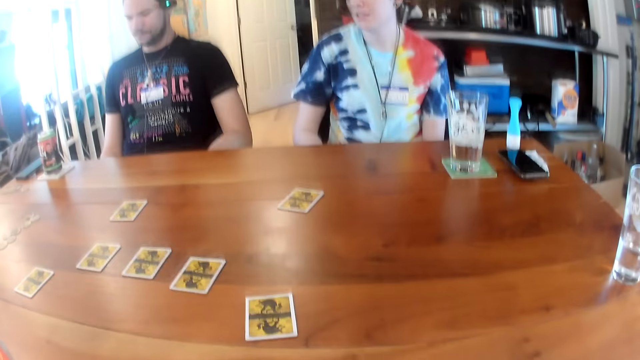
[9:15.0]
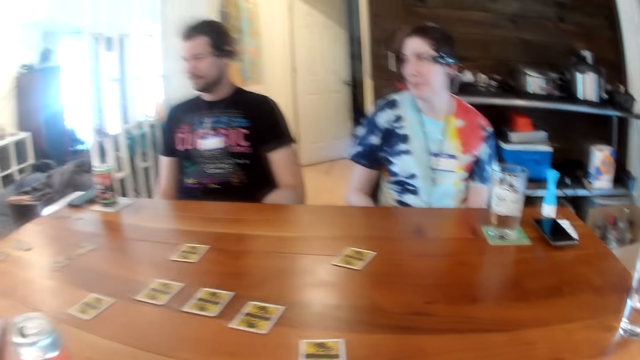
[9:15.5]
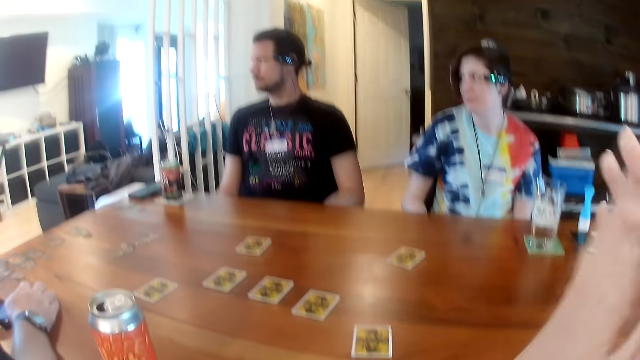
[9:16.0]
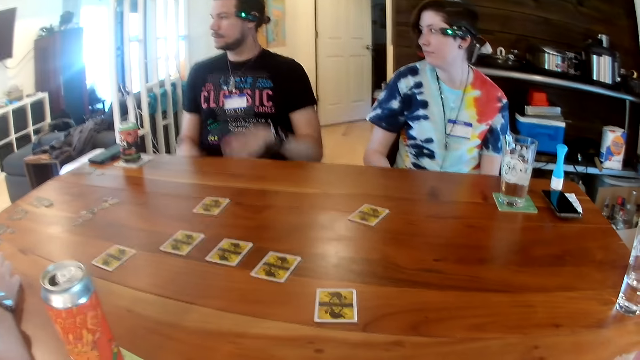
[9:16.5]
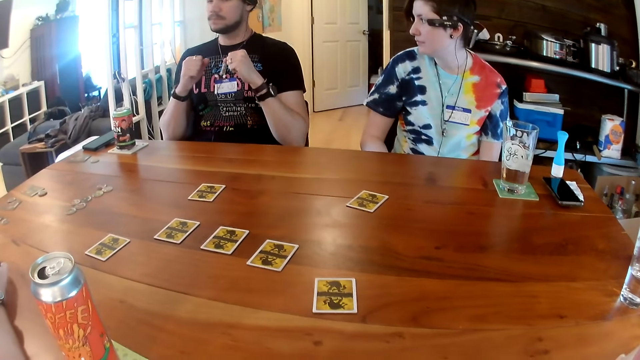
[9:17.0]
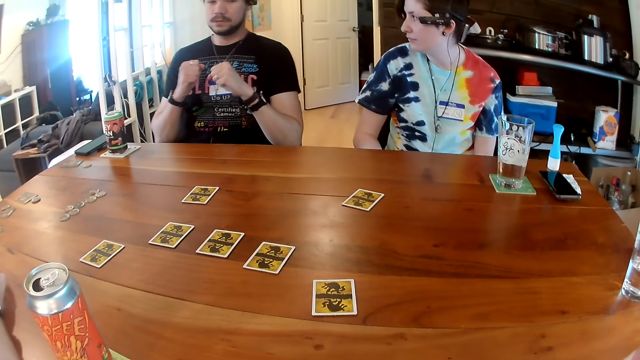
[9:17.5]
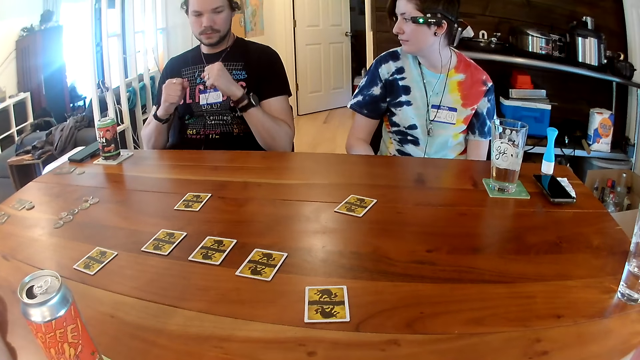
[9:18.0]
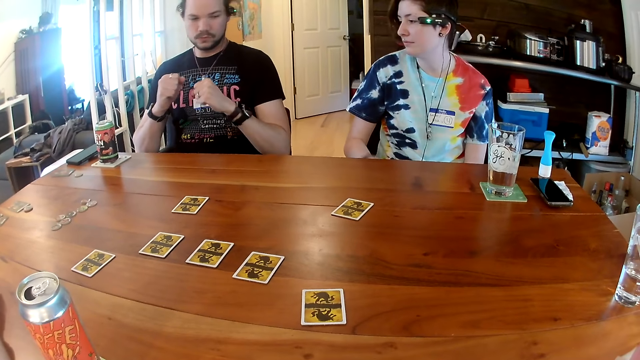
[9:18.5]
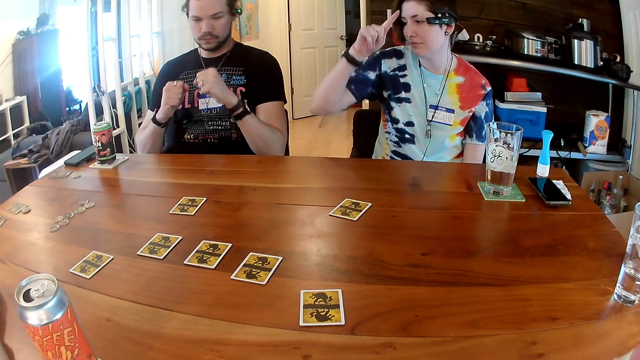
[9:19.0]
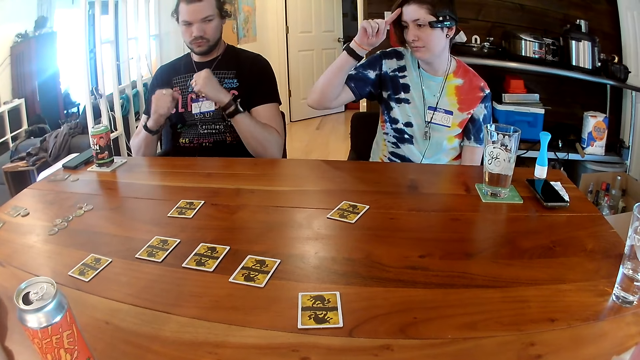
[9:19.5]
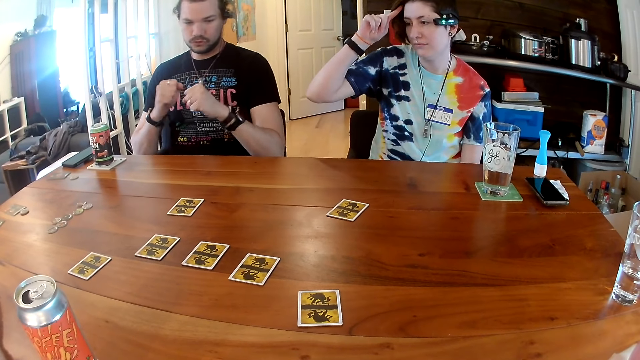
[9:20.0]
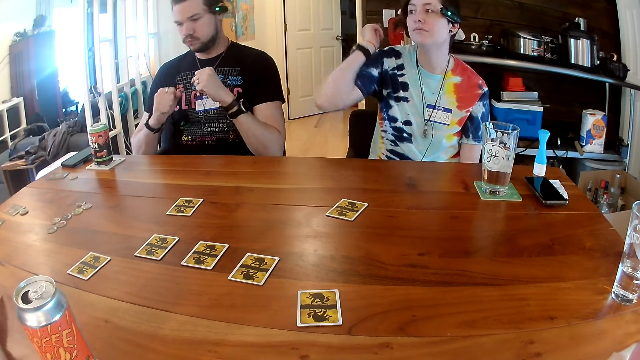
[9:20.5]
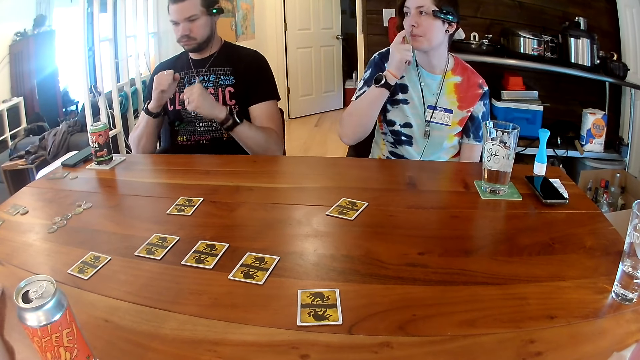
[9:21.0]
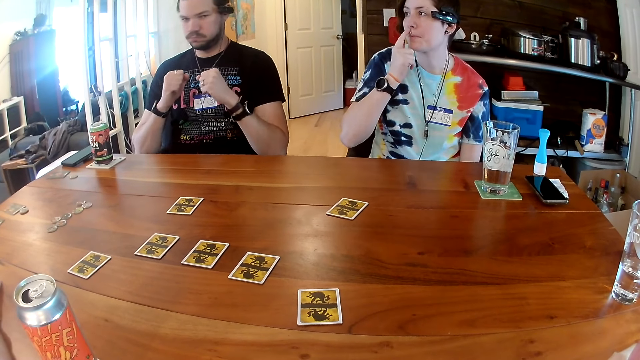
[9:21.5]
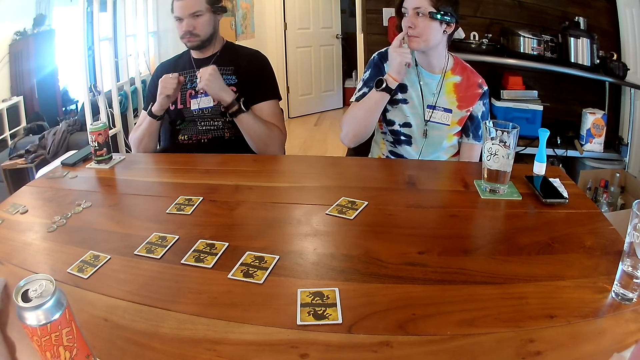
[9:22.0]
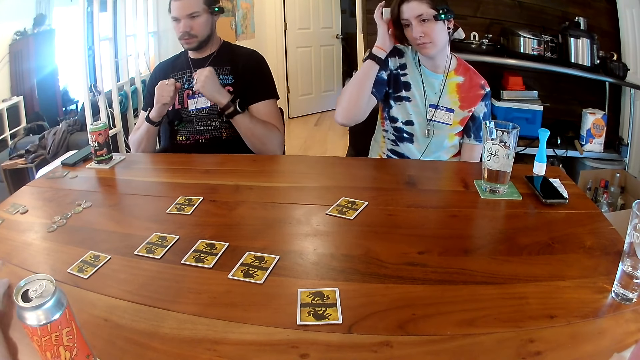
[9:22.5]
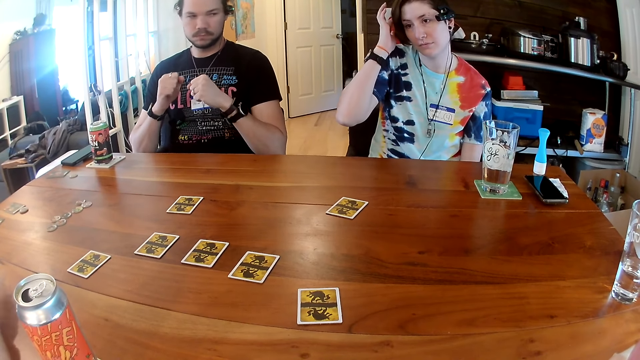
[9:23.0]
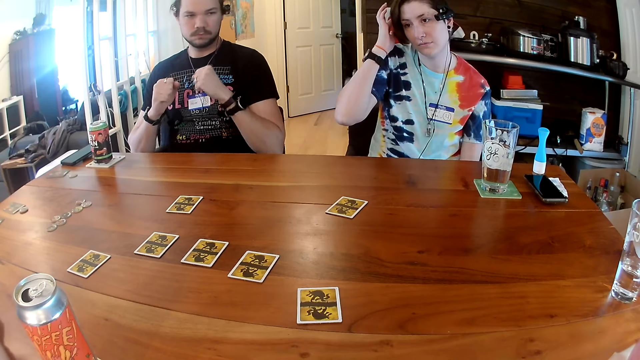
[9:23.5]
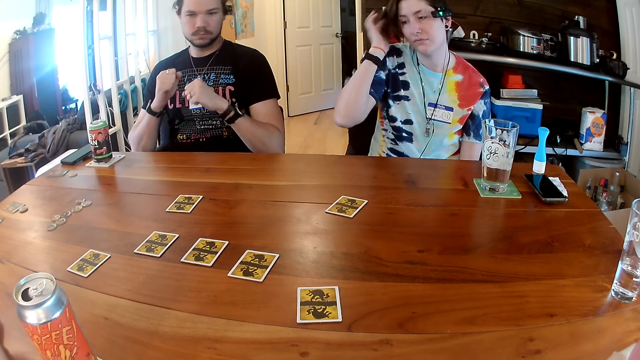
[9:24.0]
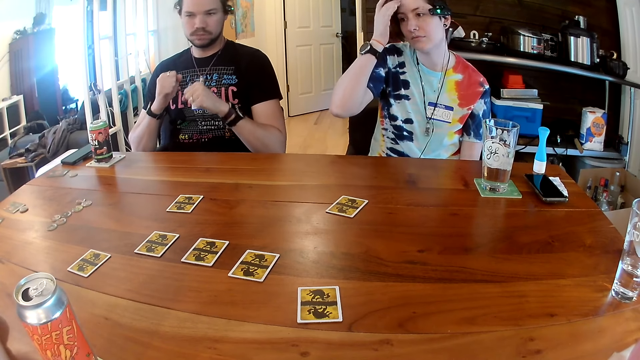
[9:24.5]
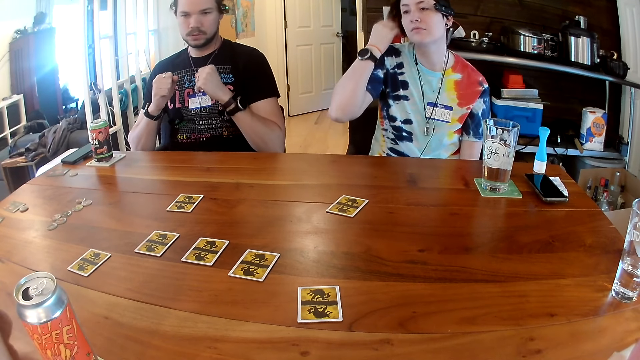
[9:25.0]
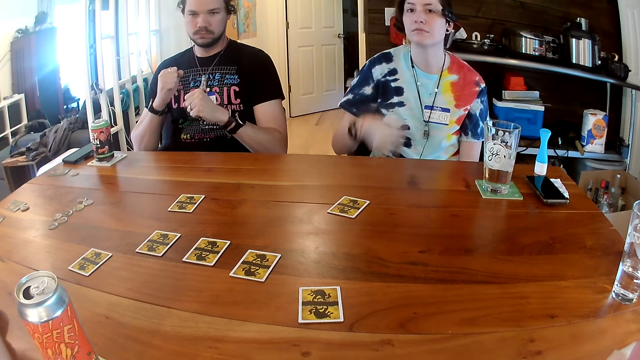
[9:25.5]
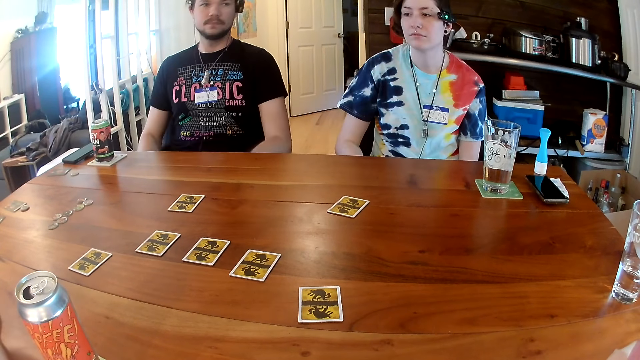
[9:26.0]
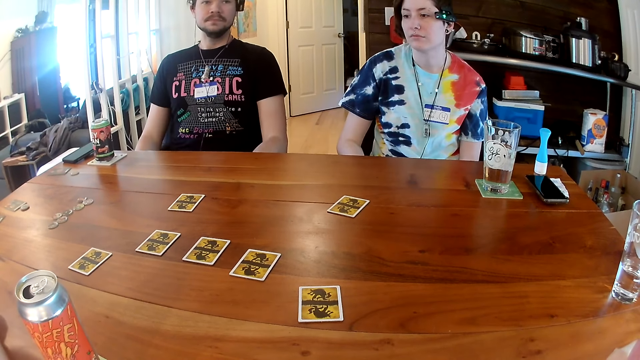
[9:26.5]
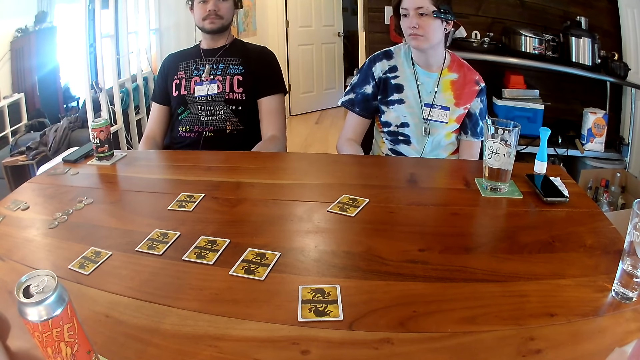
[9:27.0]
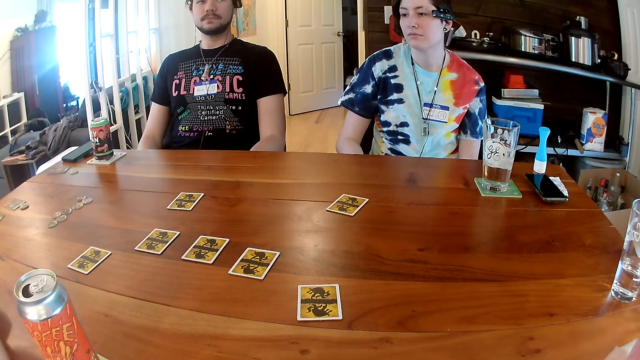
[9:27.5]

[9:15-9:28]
The camera wearer raises the hand. They put the hands together. A person dances. A man interacts with the people on the table. A woman adjusts her hair with her right index finger. She touches the hair. She touches her face with her right index finger. She stares at the person. She adjusts her hair with her right hand. She touches the hair. The person dances. The woman touches the hair.

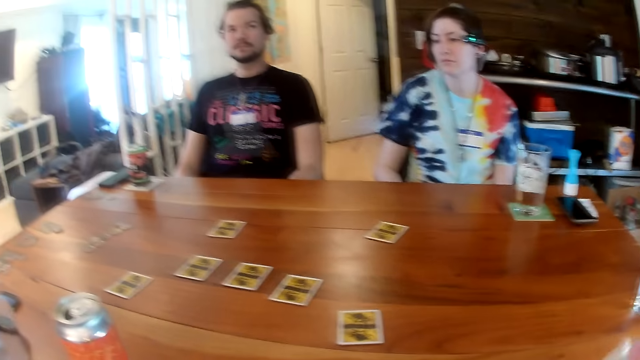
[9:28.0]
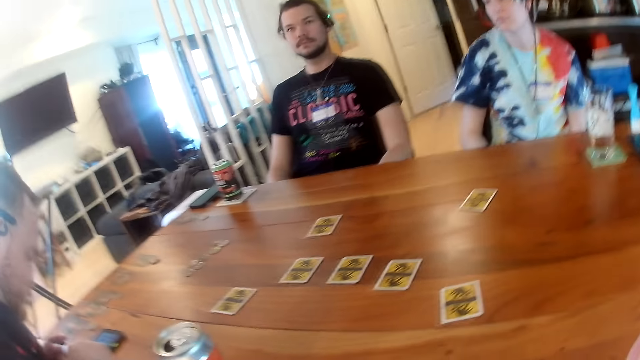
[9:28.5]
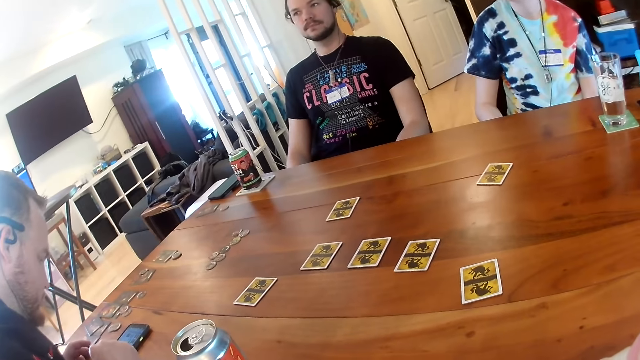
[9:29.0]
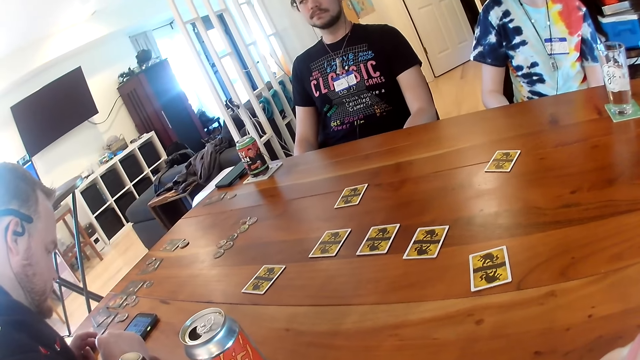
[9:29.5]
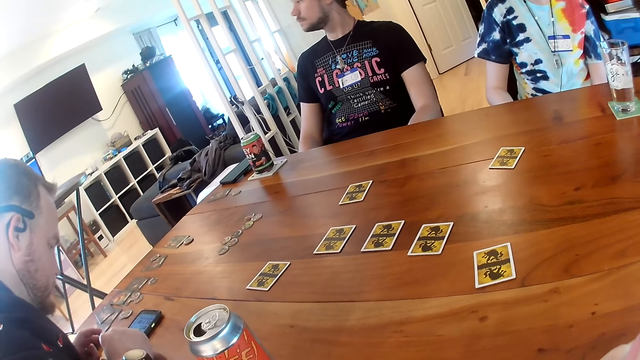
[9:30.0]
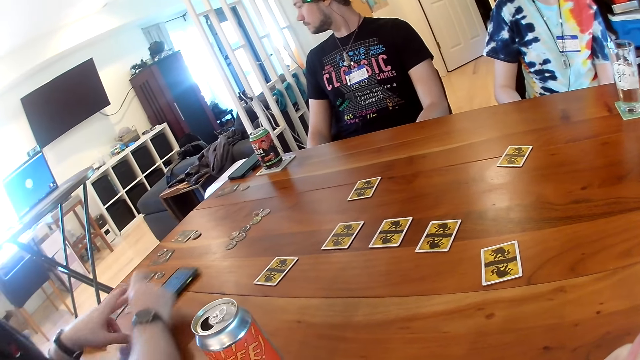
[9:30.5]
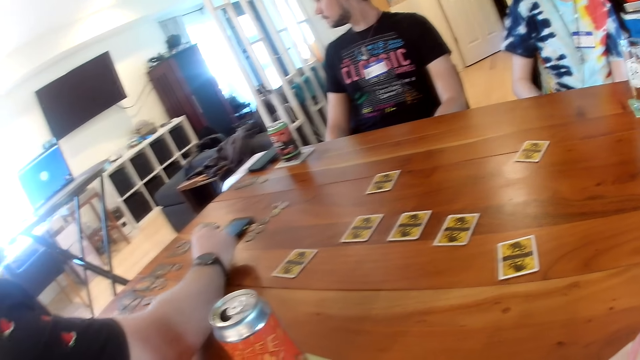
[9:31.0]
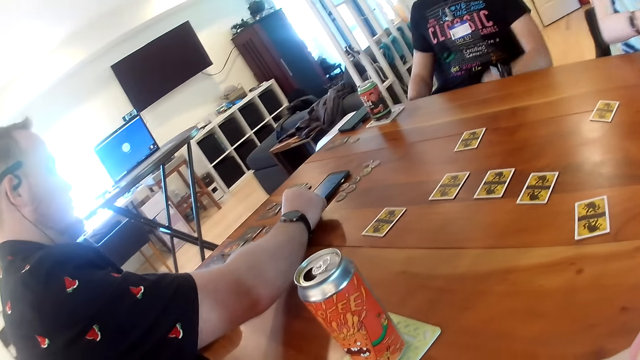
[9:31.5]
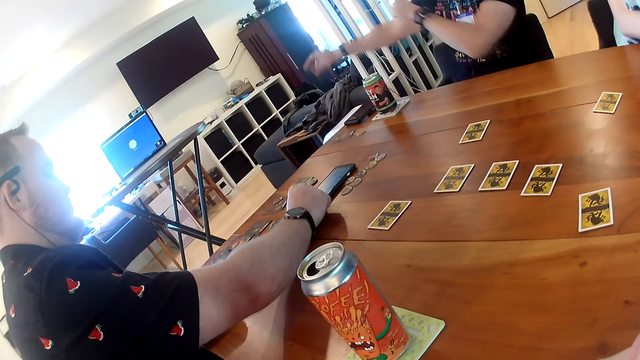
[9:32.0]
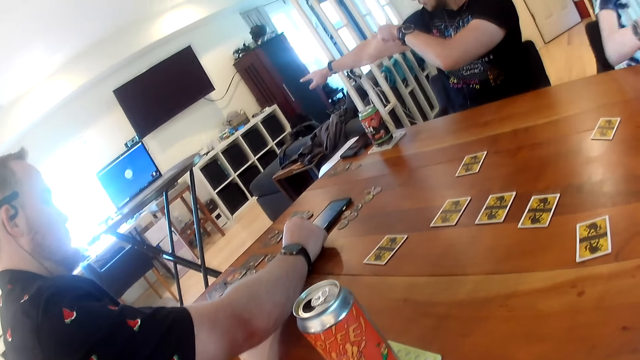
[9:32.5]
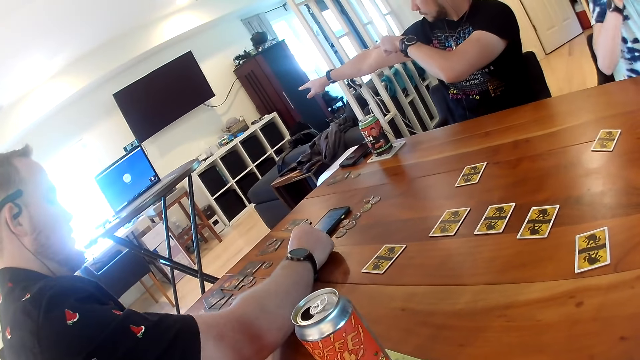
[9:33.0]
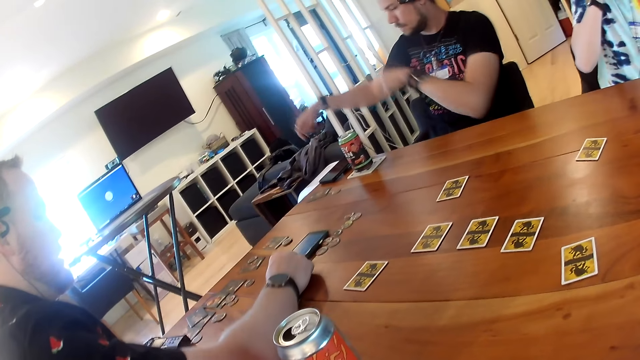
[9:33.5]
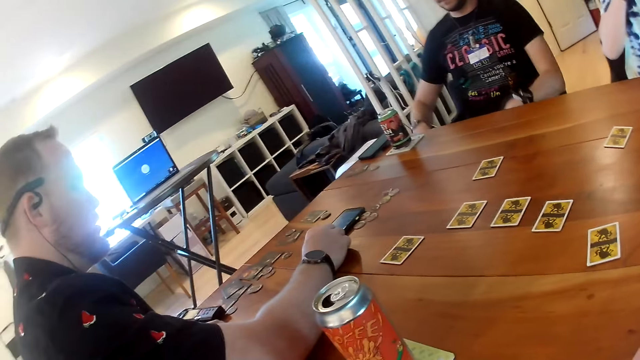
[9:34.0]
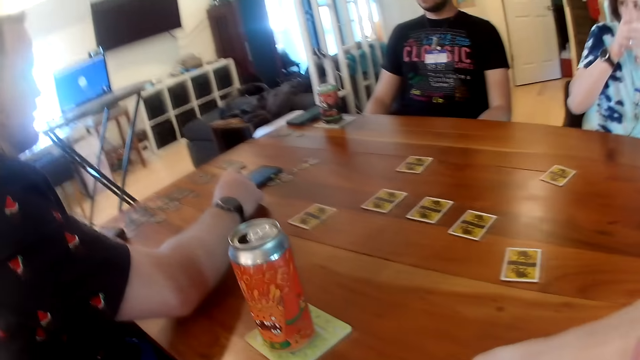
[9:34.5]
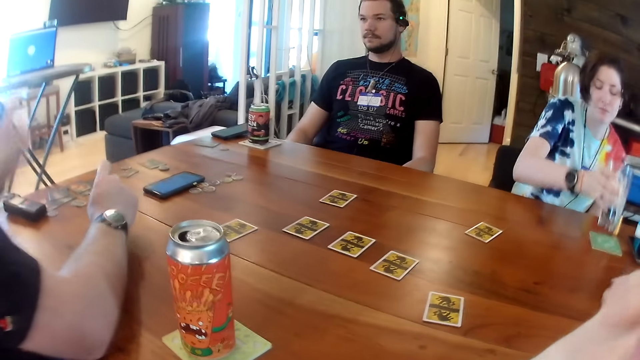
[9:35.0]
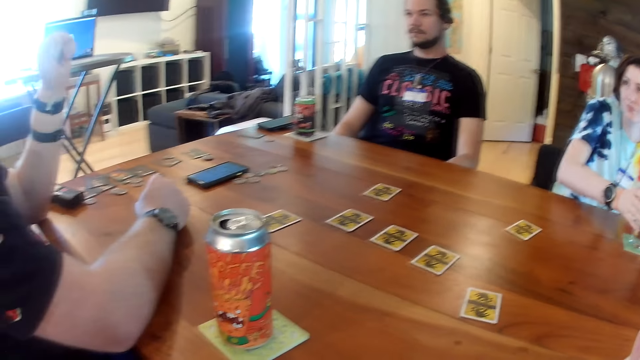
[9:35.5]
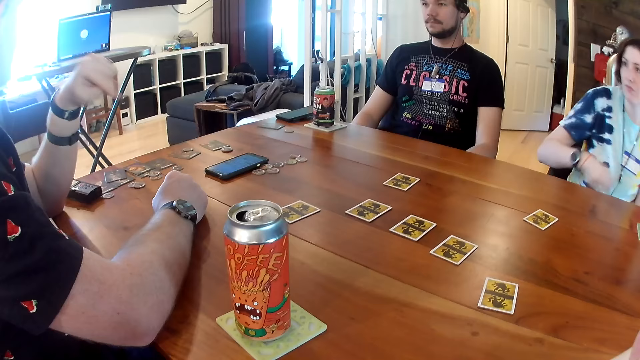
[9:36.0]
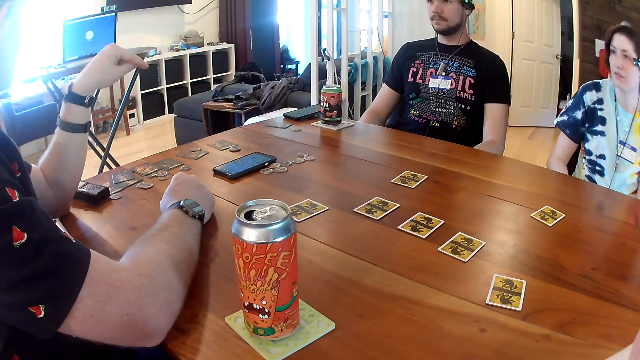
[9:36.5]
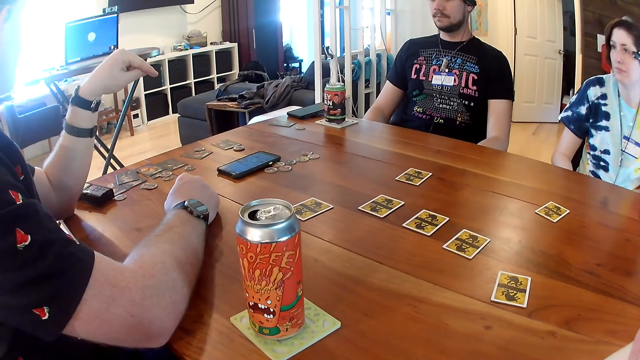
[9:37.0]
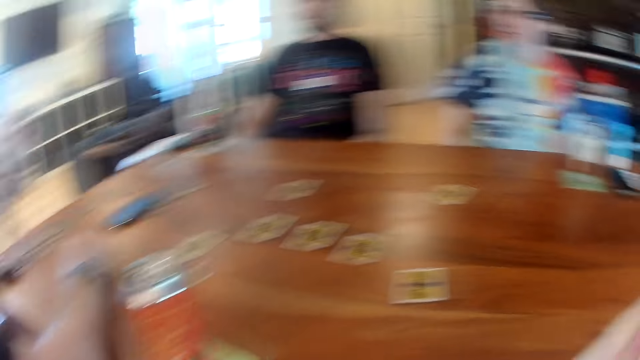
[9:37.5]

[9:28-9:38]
The camera wearer looks around. A person uses the phone. A man adjusts the phone on the table with his two hands. Another person looks aside. The first person pushes the phone. The other person points at the furniture. The first person uses the phone. The man places his right hand on the table. A woman drops a glass cup on the table with her right hand. The first person raises the hand.
